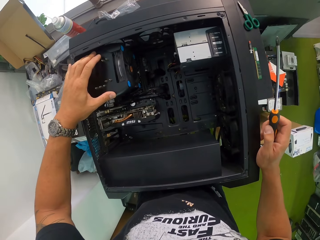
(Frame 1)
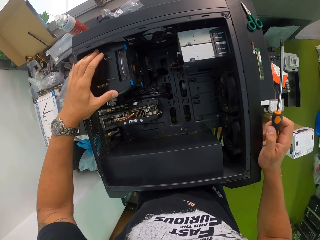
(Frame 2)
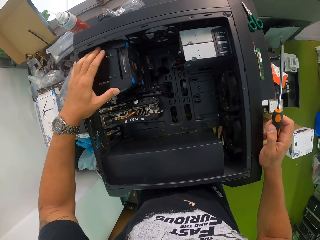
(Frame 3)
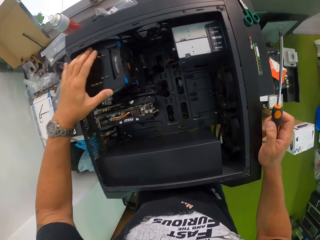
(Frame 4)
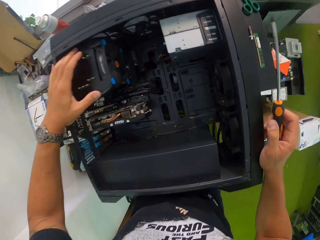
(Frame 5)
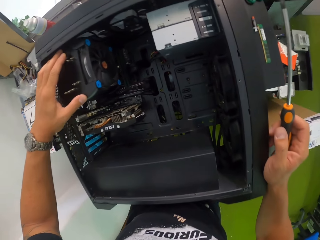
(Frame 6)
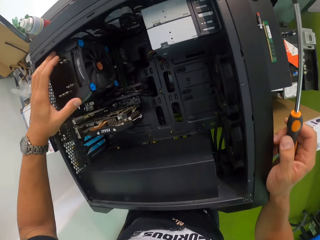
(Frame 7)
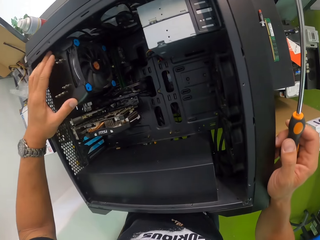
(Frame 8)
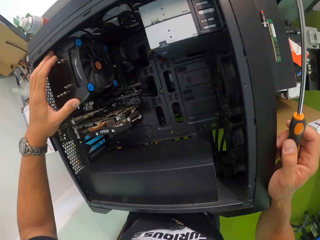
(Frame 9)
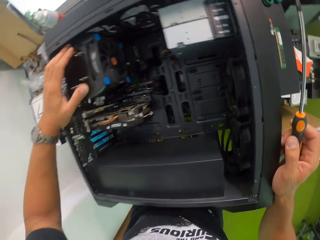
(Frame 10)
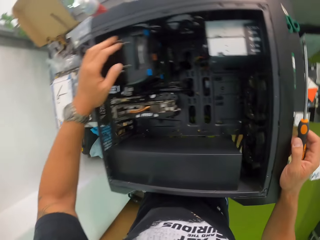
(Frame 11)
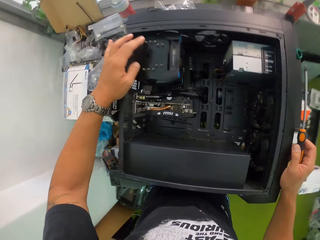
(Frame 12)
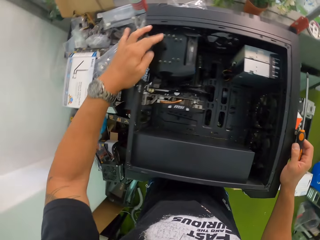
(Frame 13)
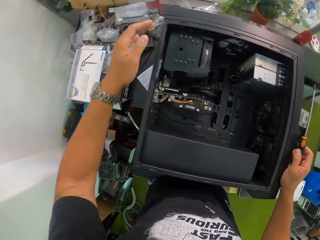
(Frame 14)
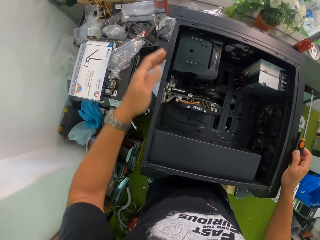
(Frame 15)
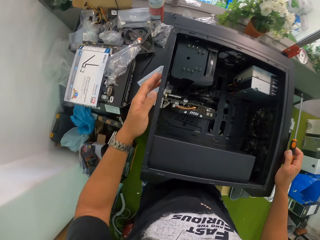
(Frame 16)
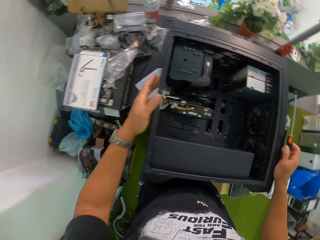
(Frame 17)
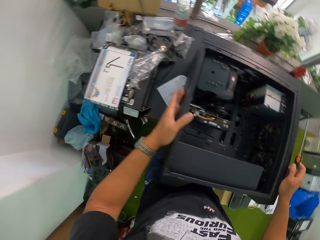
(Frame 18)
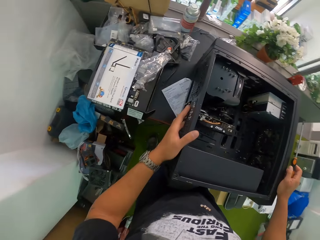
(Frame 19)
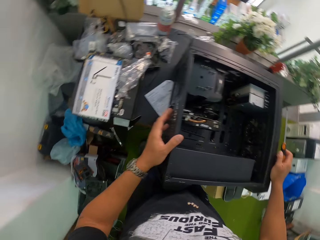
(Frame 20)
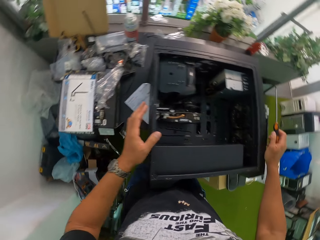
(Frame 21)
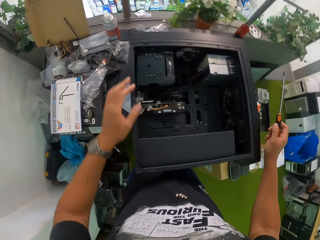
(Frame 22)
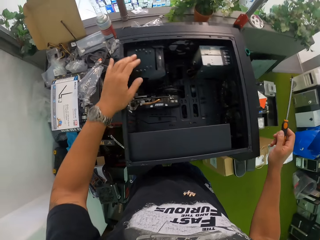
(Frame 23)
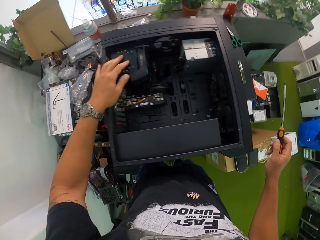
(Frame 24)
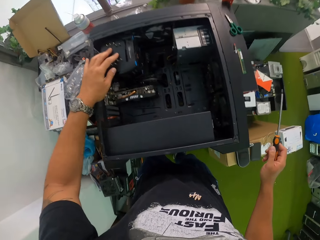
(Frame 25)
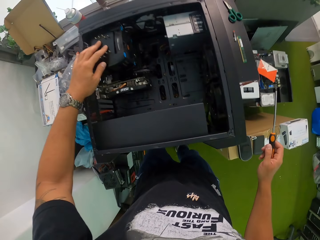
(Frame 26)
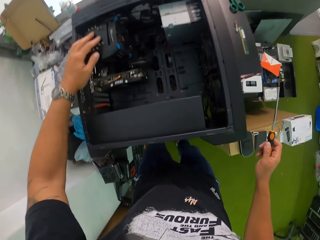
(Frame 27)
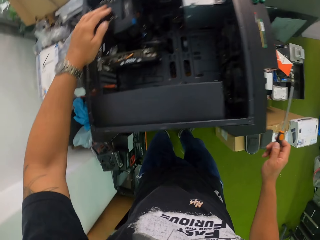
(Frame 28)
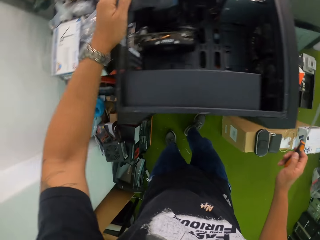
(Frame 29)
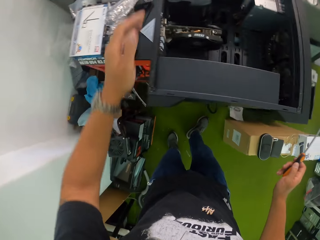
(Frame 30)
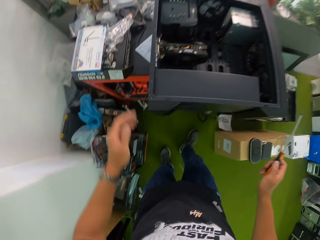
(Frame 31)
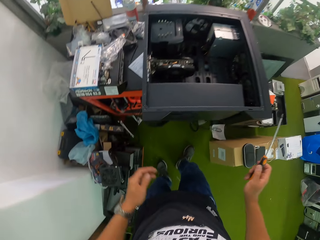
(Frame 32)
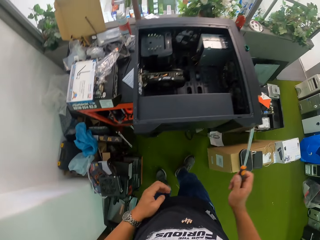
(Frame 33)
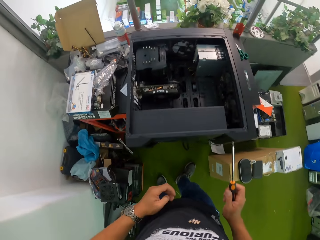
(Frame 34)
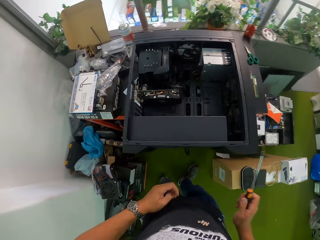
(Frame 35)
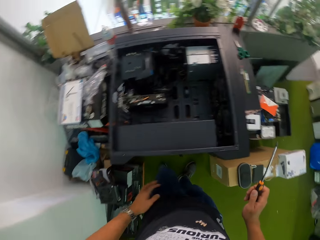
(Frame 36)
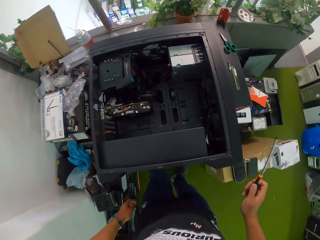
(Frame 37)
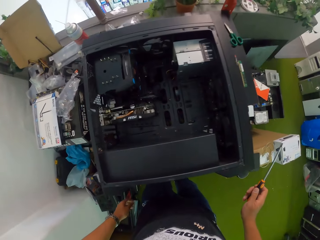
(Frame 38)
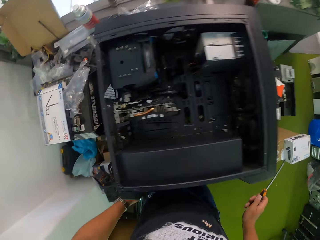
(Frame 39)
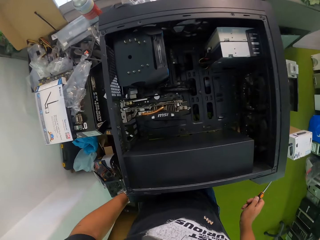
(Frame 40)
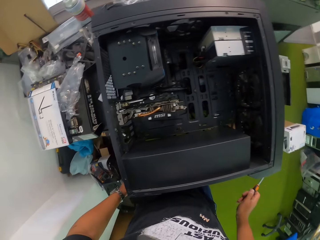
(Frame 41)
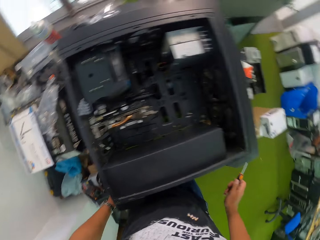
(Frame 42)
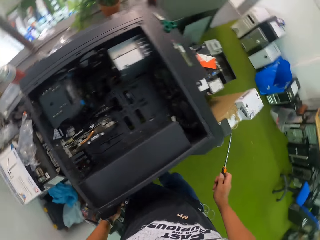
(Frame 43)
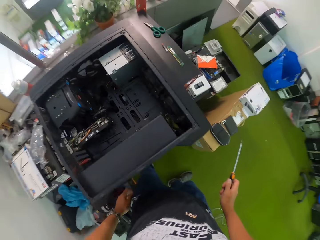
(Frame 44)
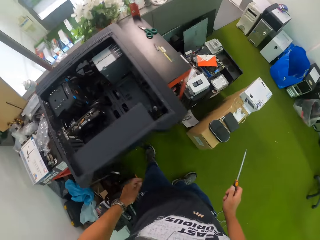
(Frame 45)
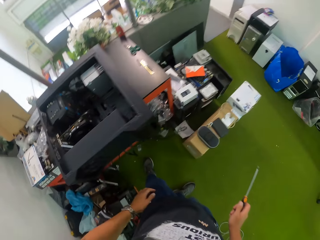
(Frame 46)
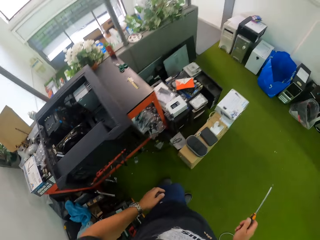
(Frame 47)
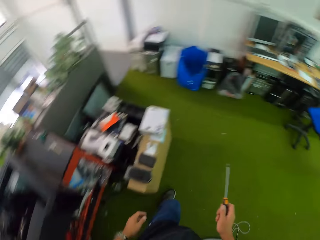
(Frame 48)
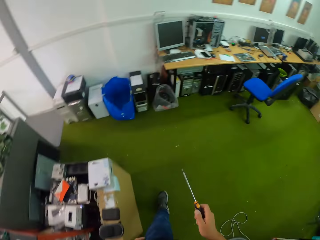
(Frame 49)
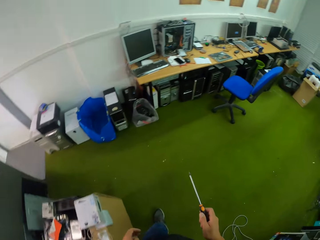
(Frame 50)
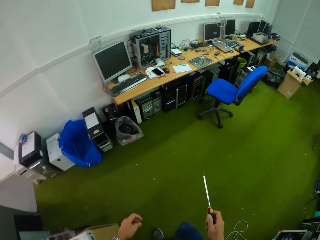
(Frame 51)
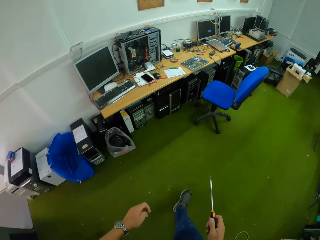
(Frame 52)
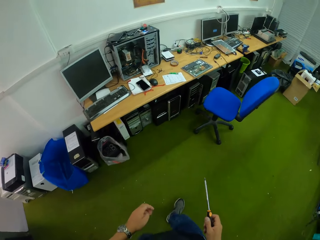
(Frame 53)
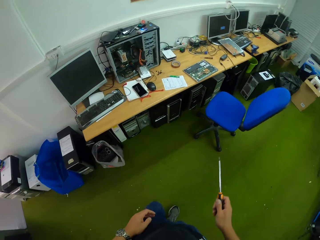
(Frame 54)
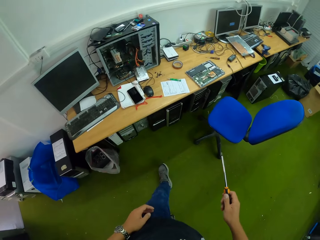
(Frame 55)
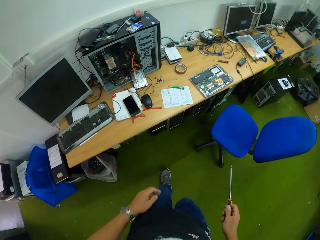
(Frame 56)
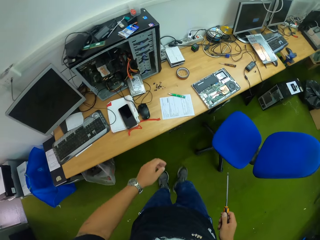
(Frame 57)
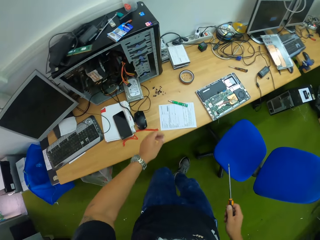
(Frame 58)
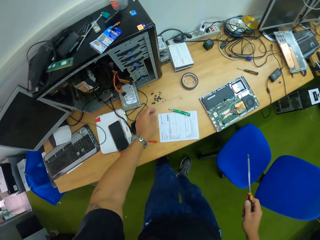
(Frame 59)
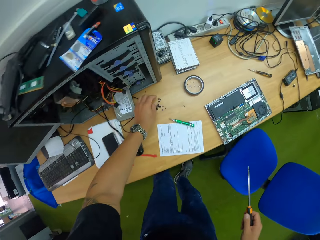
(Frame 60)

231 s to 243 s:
The camera wearer walks around the house.

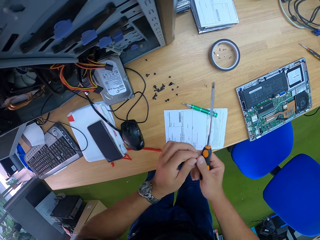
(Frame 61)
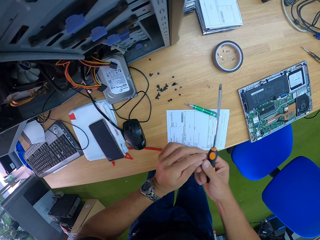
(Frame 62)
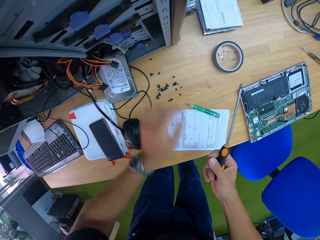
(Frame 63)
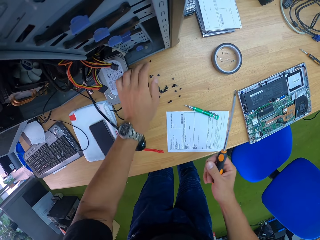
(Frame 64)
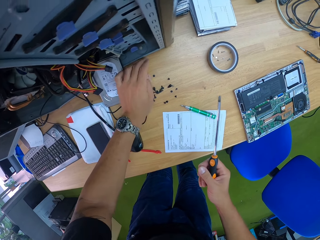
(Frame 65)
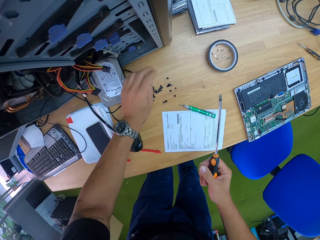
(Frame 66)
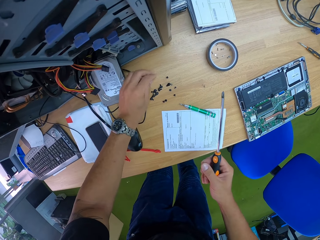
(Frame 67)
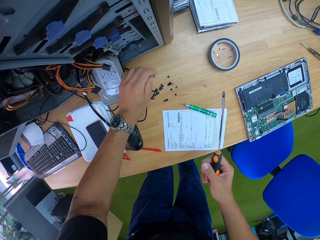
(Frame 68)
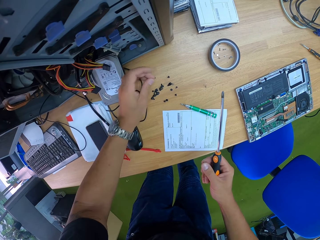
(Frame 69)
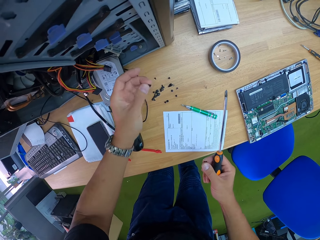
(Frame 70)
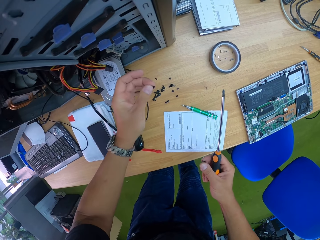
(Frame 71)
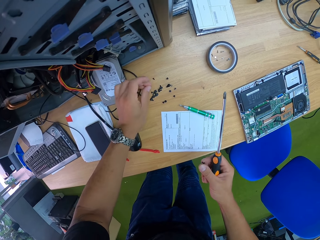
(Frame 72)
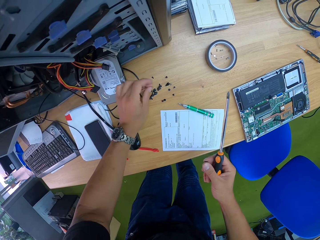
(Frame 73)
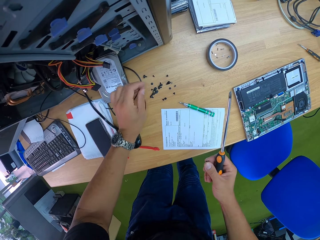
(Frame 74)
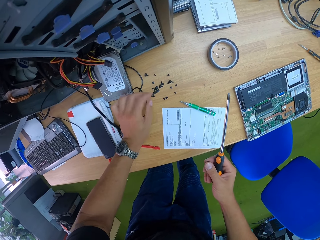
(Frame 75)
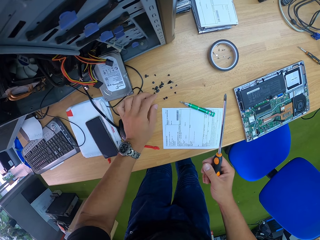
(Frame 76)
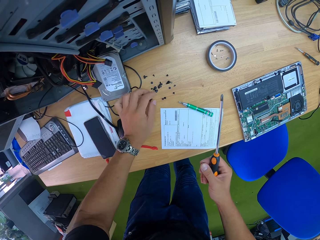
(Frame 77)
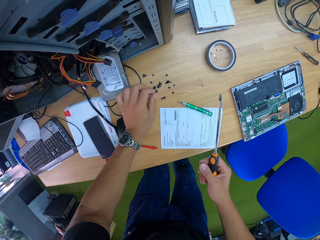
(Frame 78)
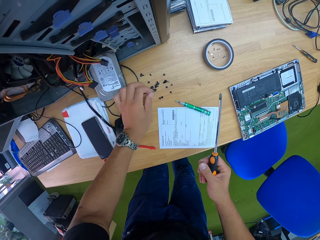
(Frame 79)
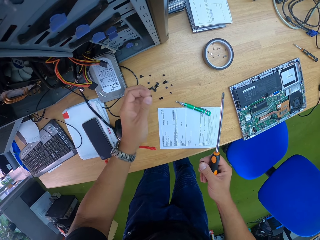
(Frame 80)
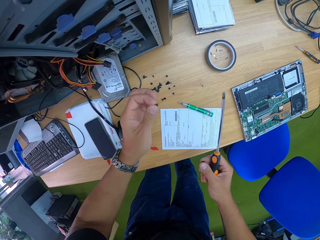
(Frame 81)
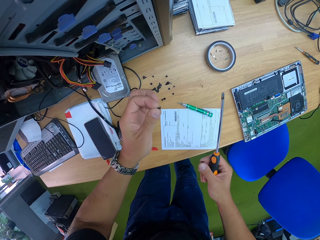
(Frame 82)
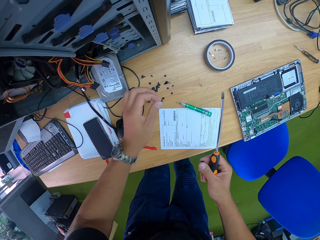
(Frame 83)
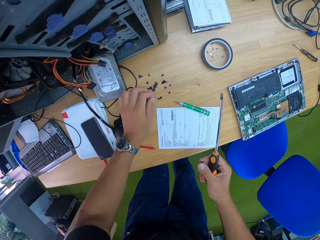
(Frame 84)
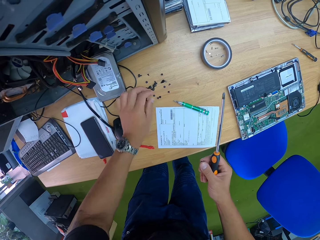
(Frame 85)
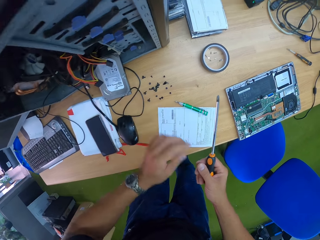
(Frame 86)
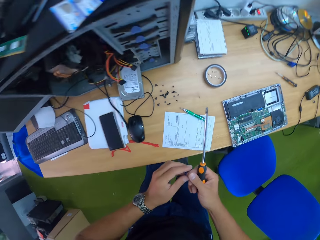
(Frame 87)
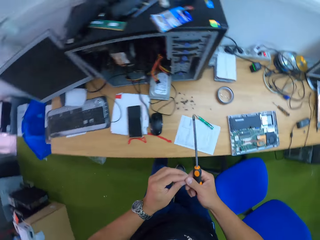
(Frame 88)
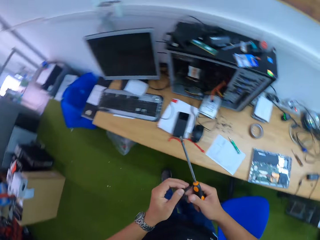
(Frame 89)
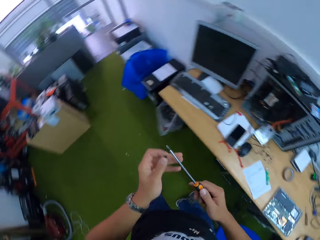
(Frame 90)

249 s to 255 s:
The camera wearer passes a screw from his left hand to his right hand. He takes the screw. He passes the screw from his left hand to his right hand again. He drops the screw on the table with his left hand. He picks up a screw from the table with his left hand. He drops the screw on the table with his left hand.

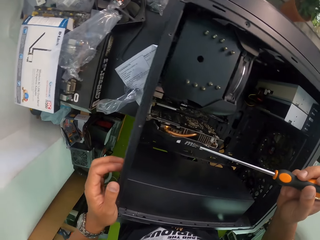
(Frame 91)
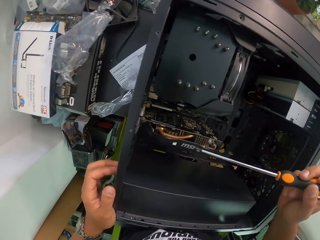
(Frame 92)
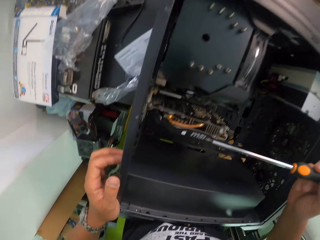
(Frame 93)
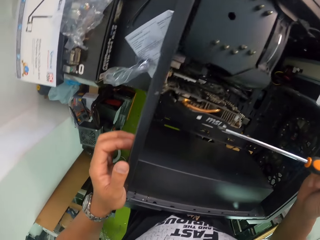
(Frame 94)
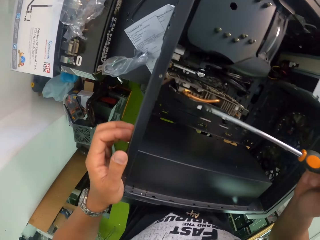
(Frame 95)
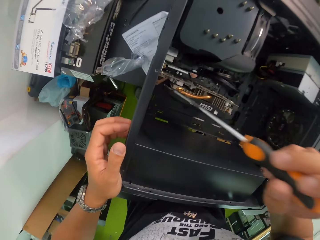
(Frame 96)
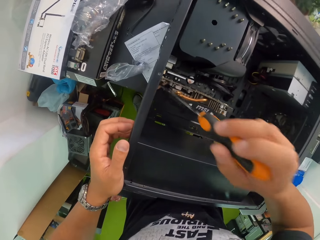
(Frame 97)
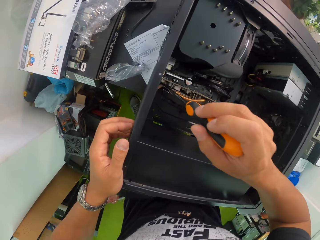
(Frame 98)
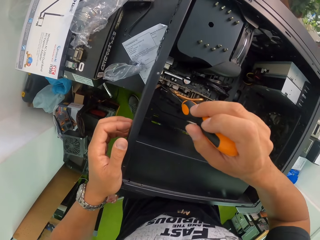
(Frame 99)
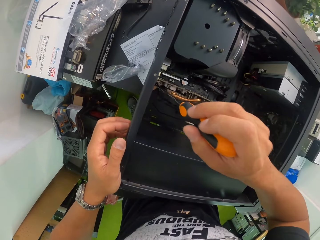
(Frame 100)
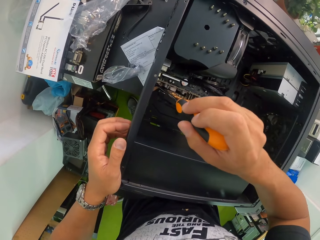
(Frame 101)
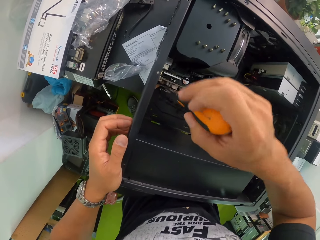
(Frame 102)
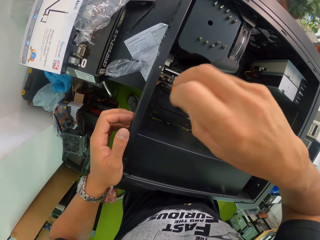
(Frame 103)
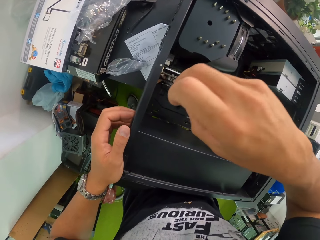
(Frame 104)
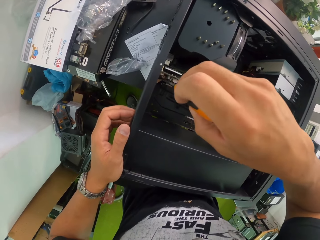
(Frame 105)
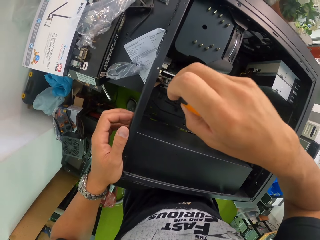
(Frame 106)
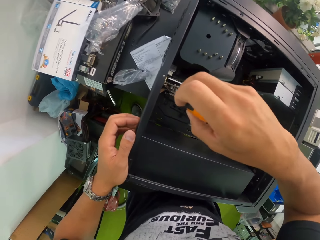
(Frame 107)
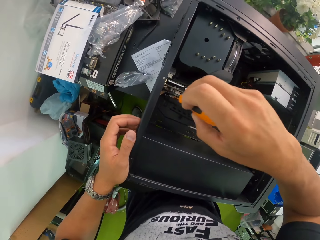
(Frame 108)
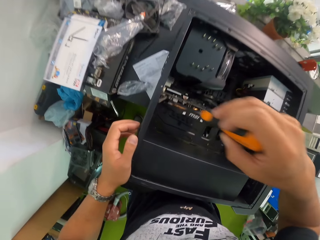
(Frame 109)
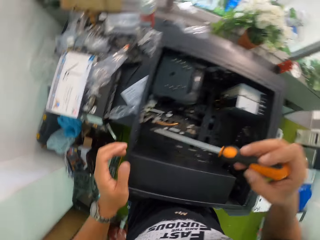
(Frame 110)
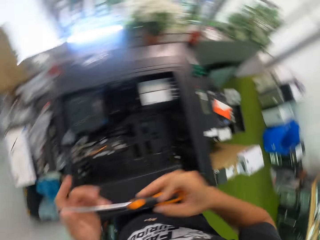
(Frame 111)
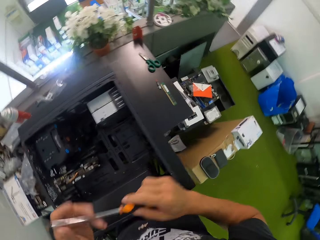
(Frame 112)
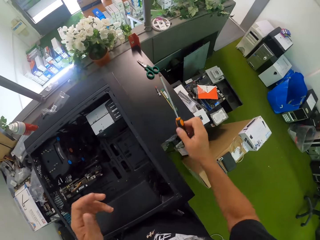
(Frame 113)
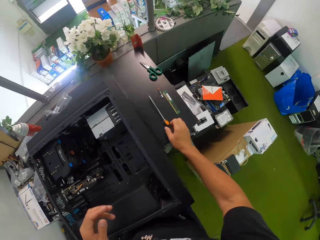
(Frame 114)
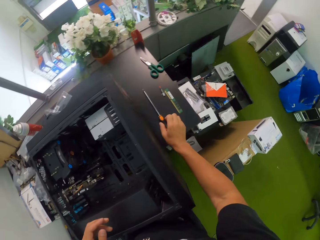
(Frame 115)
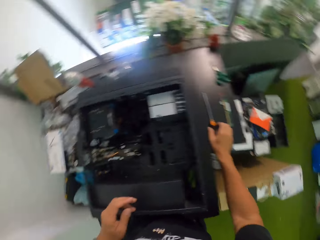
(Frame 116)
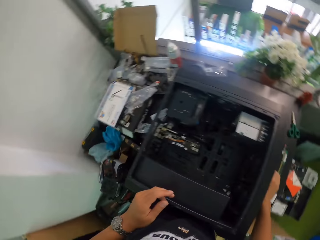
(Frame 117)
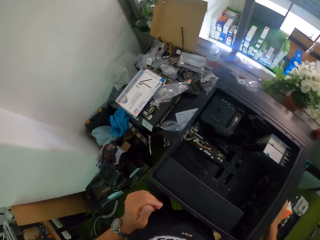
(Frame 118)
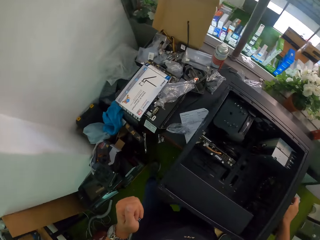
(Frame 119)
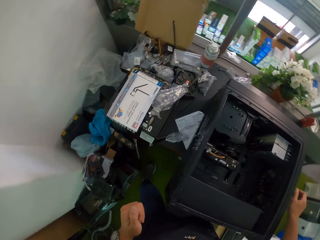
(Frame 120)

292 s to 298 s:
The camera wearer tightens the screw in the CPU with the screwdriver in his right hand. He holds the screwdriver with both hands. He drops the screwdriver on the table with his right hand.
